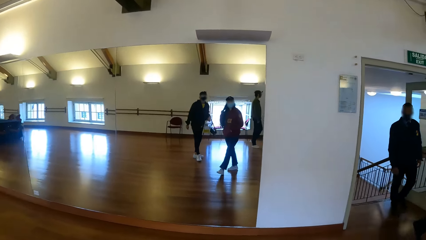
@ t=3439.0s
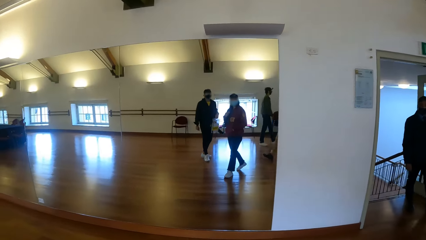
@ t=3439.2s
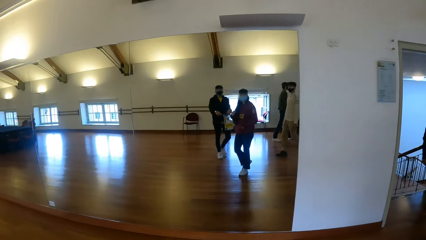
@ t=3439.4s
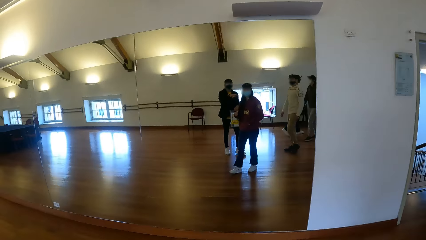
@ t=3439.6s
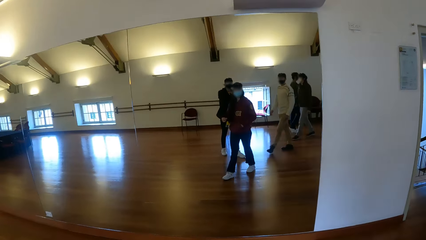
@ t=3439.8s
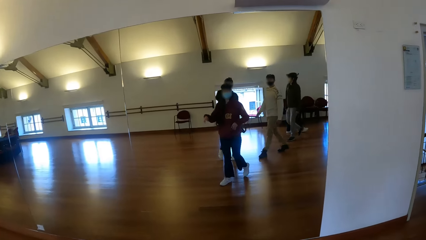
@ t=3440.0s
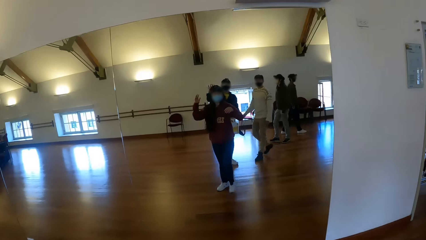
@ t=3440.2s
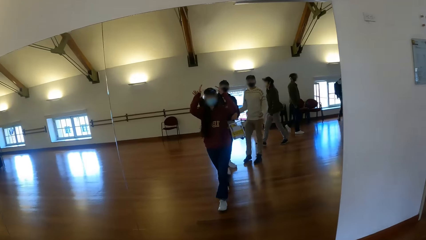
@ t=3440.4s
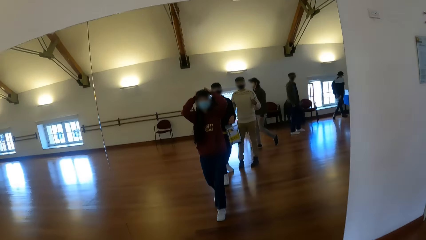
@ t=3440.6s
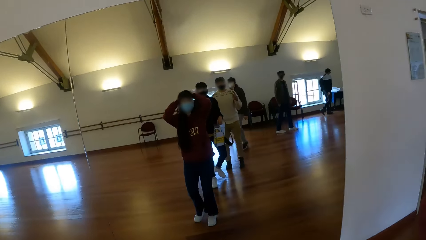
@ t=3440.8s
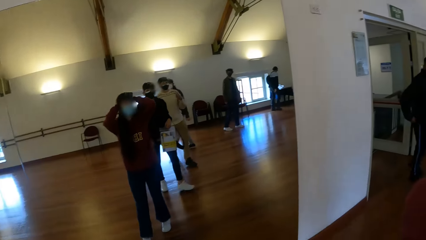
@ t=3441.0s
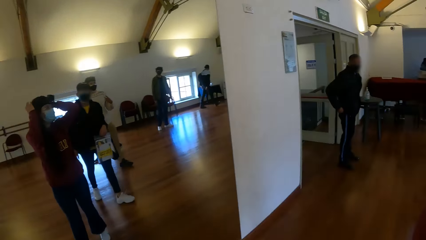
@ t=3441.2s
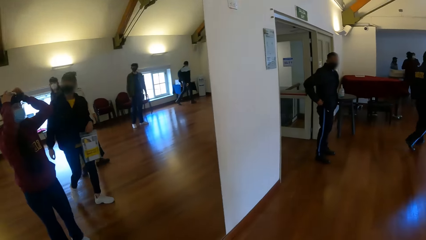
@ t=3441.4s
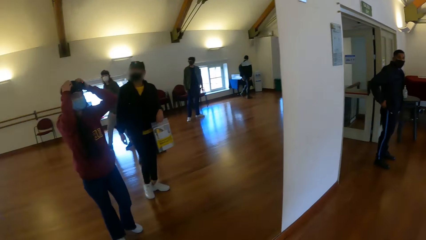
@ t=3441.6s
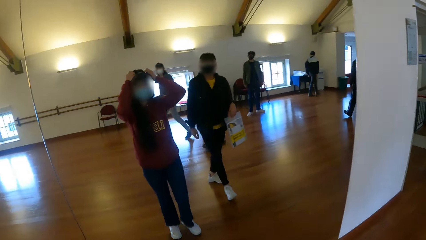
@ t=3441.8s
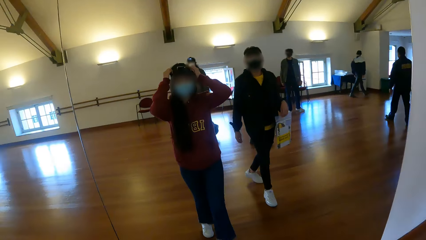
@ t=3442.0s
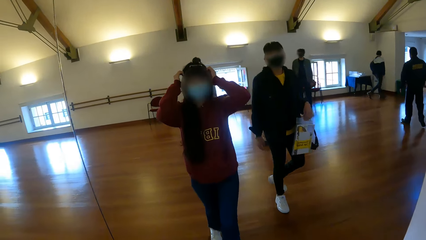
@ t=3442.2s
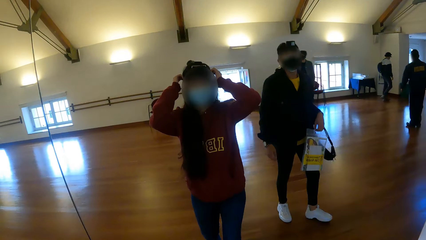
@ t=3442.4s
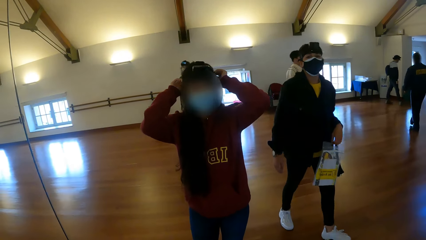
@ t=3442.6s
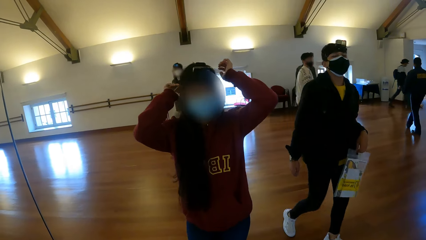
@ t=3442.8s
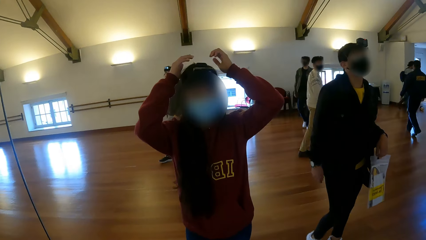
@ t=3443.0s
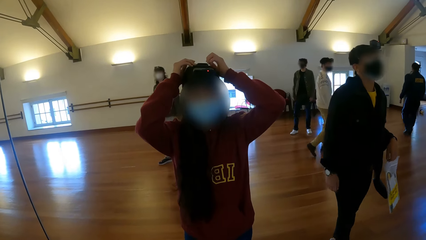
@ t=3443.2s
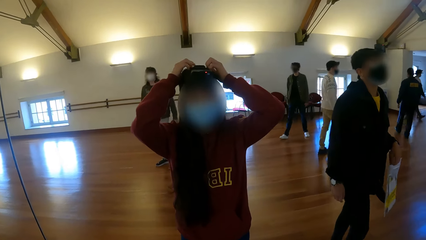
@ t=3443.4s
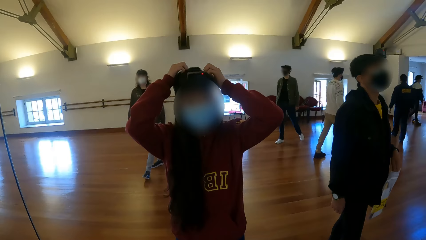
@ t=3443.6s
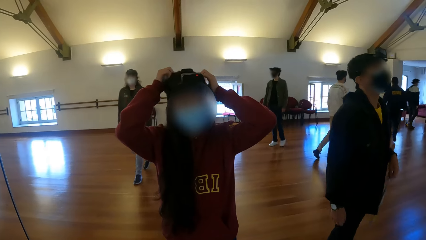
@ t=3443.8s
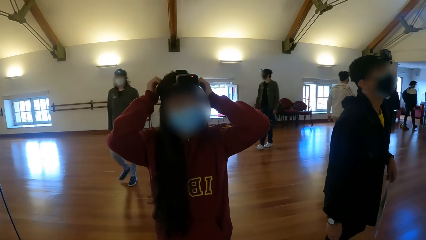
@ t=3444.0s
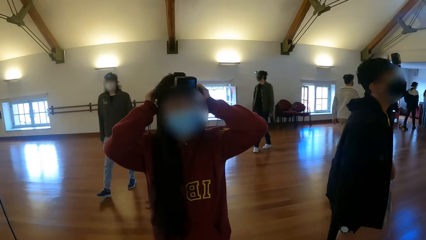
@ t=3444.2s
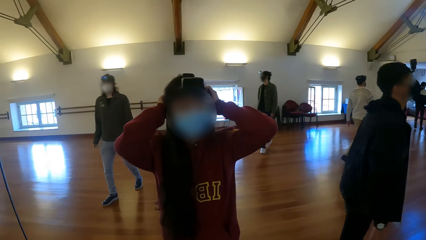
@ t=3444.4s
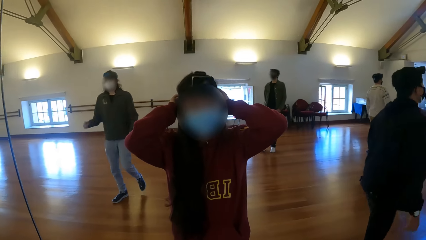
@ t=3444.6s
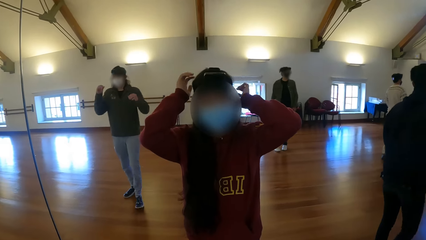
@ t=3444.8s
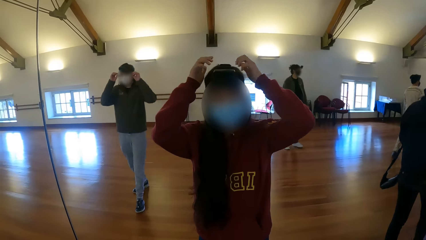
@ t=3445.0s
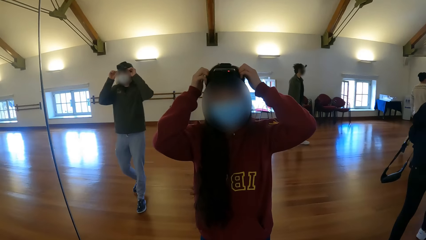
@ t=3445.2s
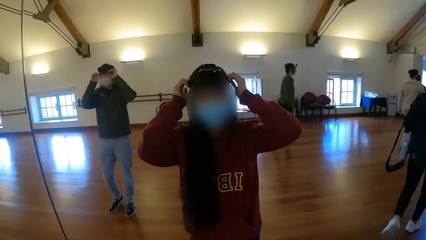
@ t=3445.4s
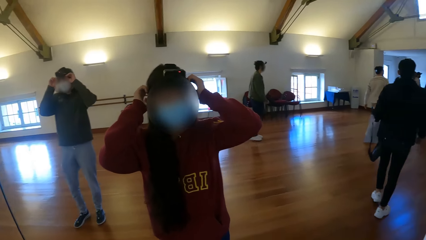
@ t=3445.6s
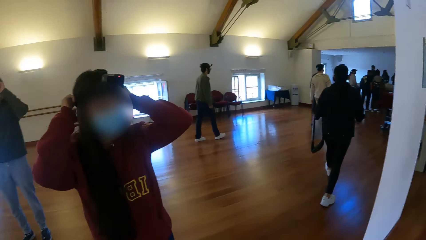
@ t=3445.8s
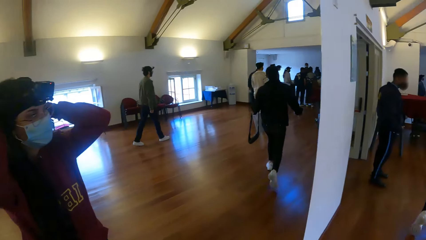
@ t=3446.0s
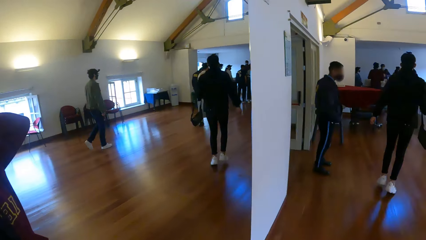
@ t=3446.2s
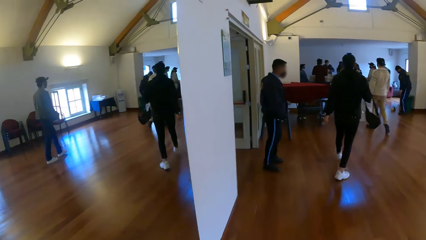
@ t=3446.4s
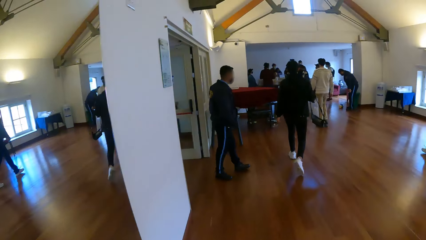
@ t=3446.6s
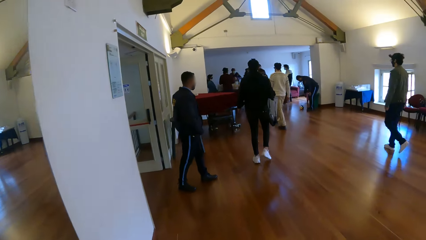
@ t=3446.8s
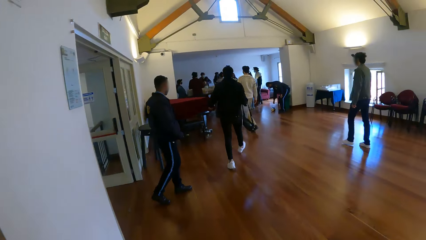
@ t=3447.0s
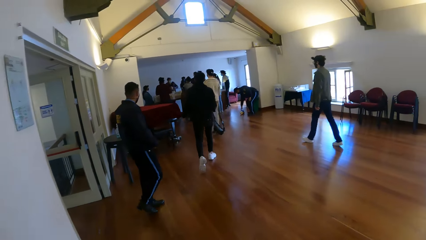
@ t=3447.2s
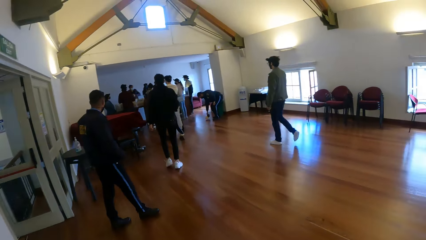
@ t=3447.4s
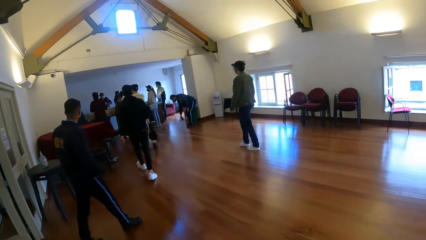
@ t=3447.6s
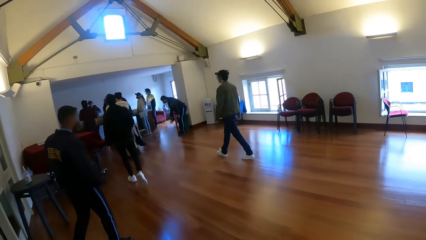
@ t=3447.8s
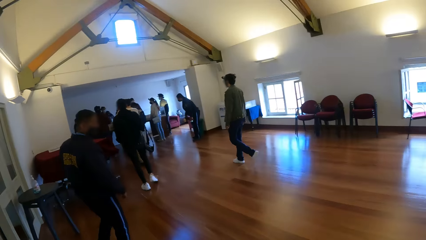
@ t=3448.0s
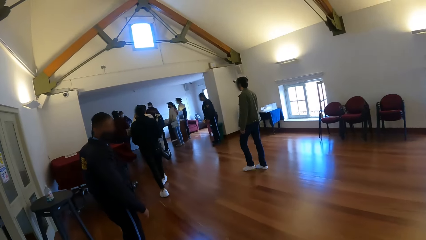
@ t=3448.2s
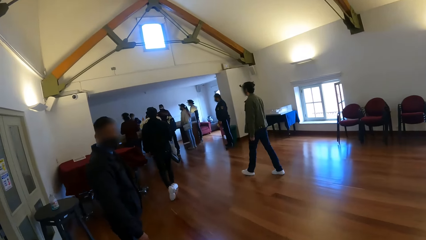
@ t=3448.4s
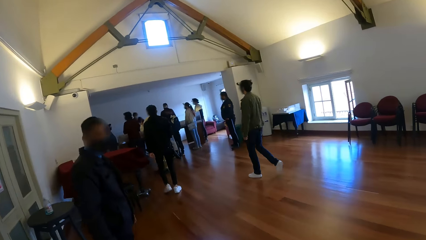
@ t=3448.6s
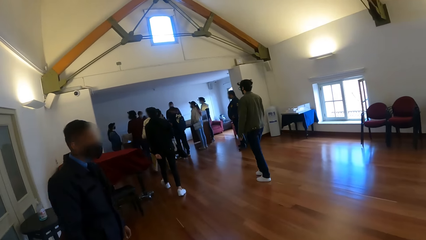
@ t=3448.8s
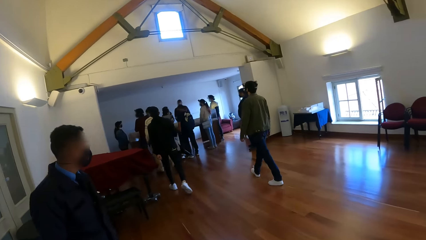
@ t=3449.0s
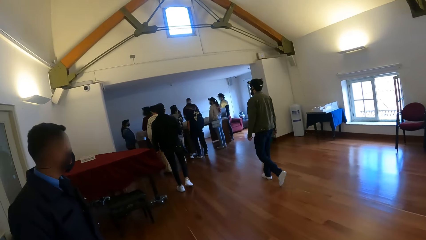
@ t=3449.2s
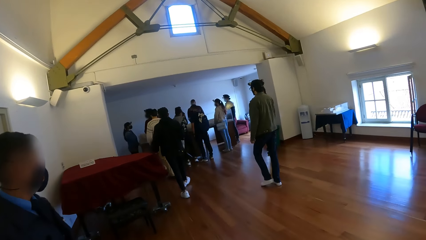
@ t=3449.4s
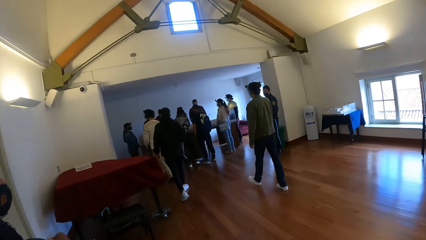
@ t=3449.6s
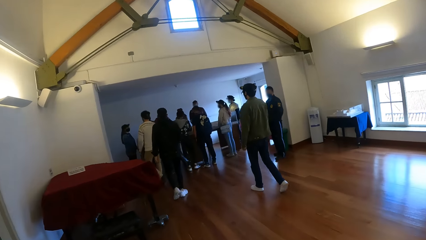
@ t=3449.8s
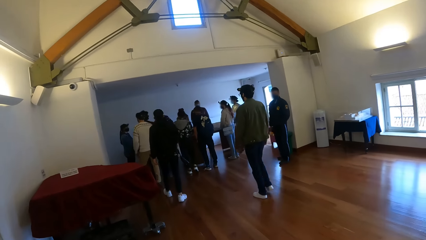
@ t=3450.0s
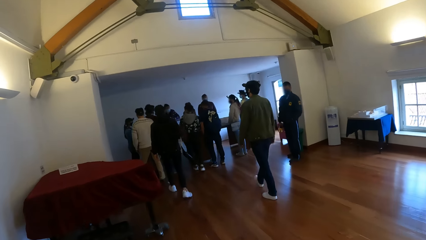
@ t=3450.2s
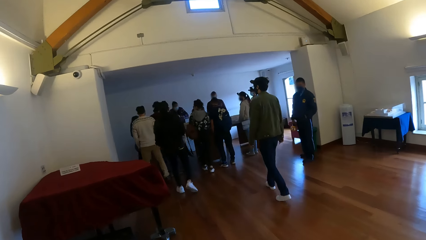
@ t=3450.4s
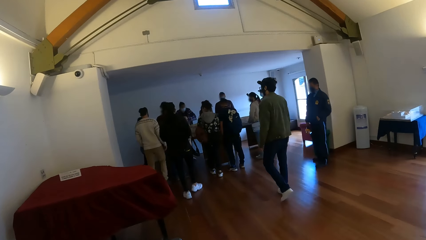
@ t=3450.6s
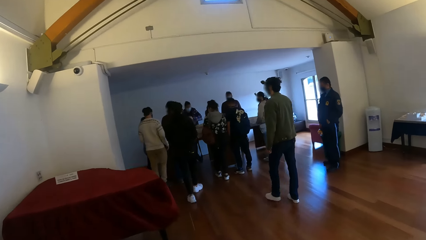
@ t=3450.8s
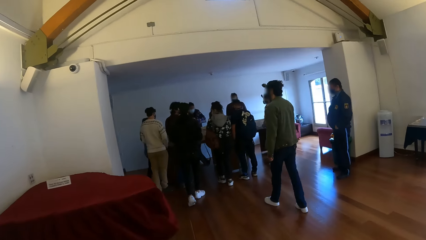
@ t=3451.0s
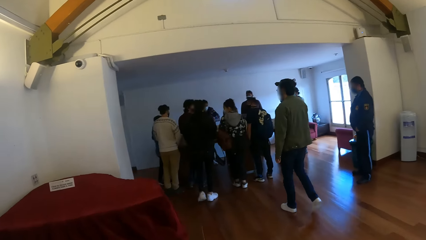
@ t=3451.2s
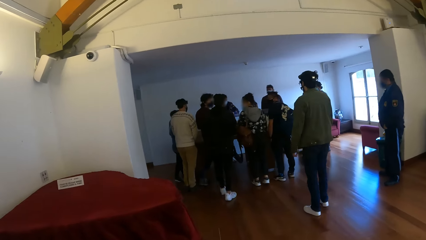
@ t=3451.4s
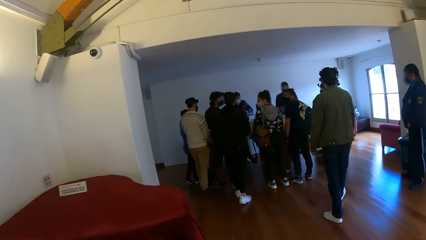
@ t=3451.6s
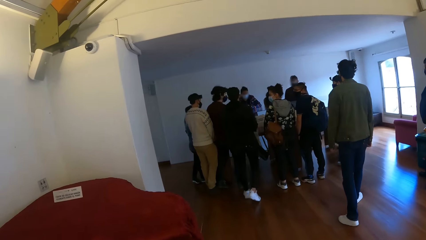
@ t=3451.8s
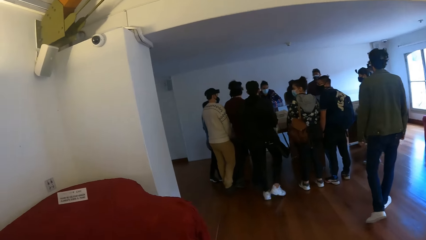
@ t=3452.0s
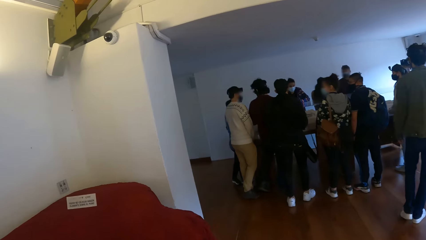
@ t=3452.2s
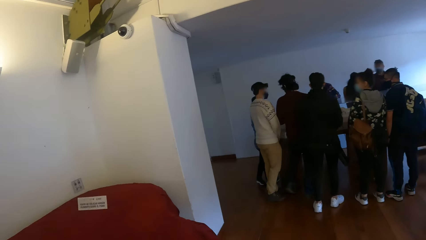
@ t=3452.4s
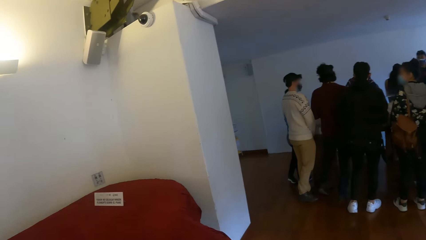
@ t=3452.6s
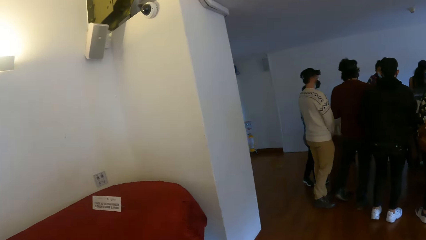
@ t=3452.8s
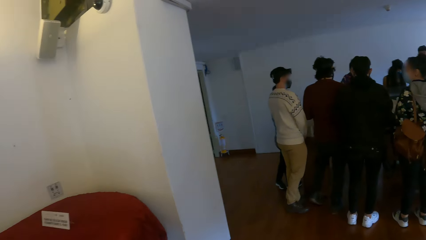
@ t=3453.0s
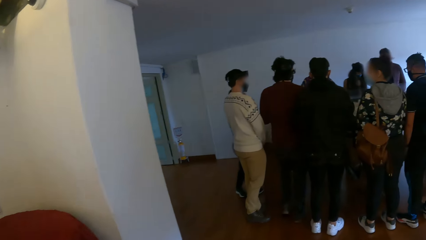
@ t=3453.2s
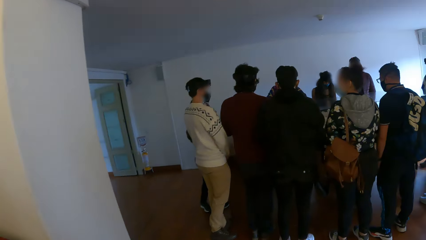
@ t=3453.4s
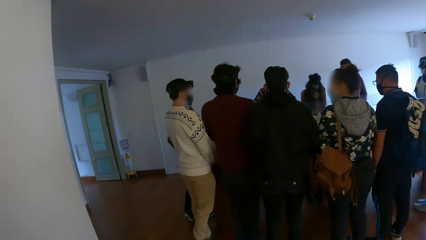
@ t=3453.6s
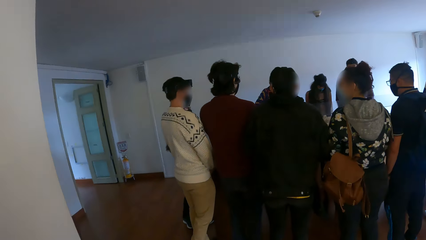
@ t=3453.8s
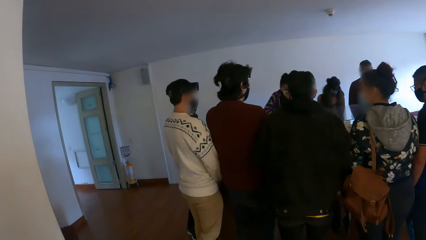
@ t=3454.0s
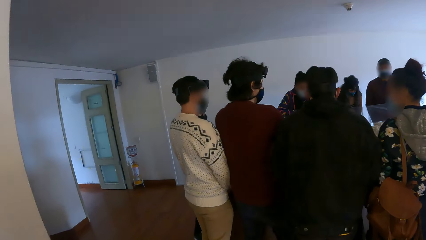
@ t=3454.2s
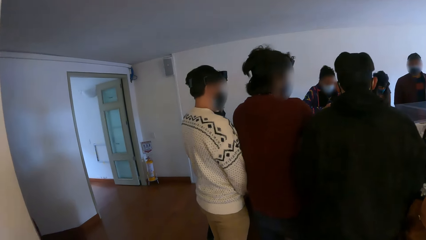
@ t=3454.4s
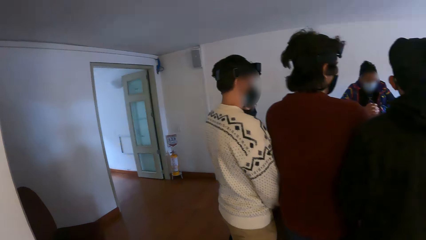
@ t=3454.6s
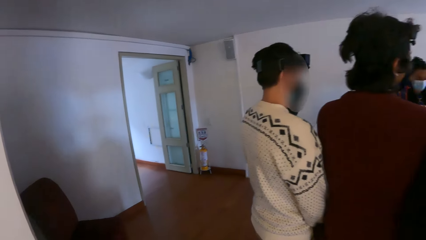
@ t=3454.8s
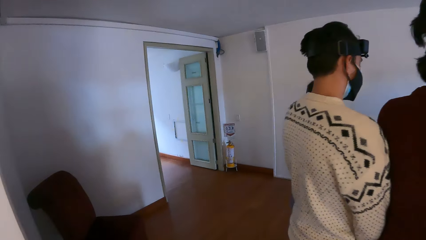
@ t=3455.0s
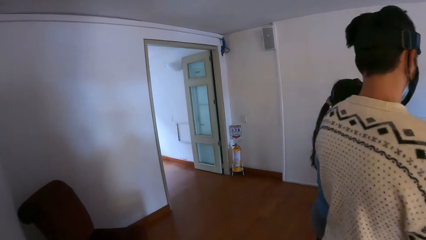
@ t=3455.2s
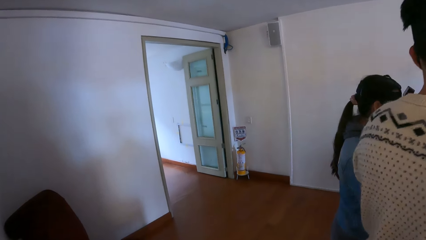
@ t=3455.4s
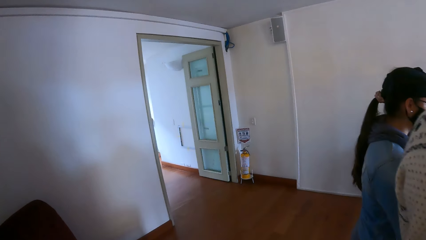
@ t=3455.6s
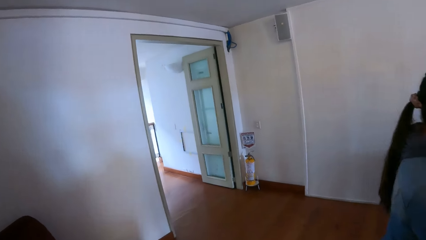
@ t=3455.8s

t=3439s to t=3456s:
The camera wearer adjusts her hair with her hands. A woman touches the hair with both hands. A man adjusts his glasses with his hands. The camera wearer turns around. She walks around.
